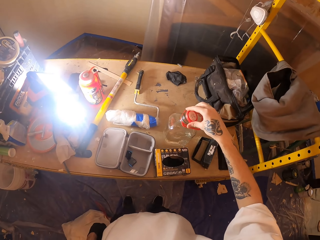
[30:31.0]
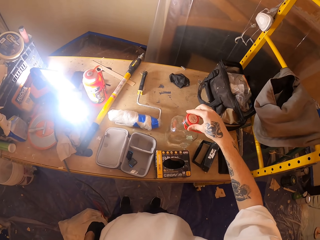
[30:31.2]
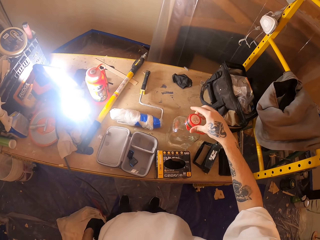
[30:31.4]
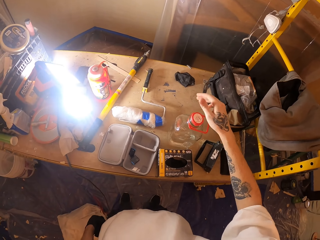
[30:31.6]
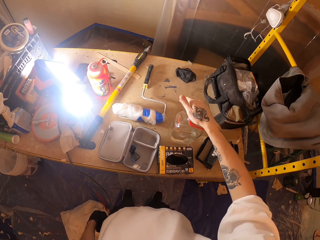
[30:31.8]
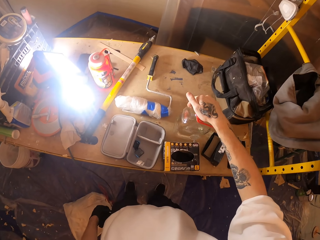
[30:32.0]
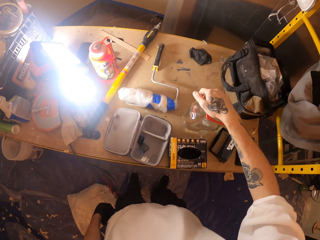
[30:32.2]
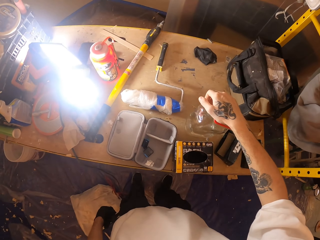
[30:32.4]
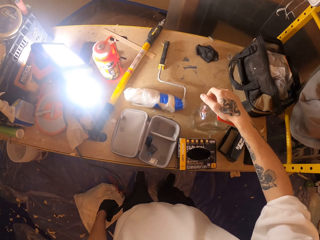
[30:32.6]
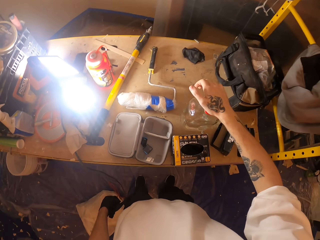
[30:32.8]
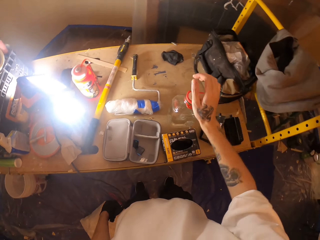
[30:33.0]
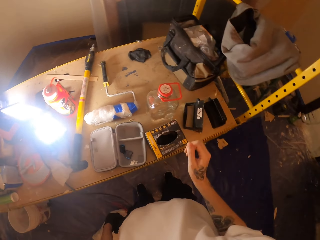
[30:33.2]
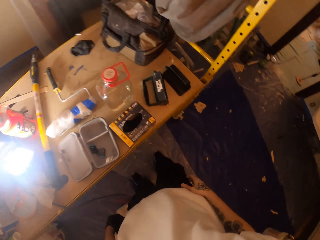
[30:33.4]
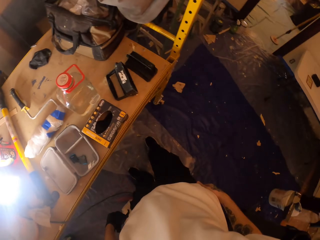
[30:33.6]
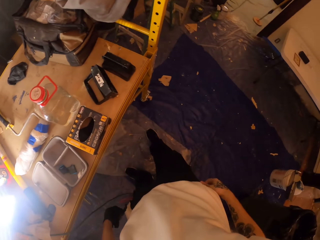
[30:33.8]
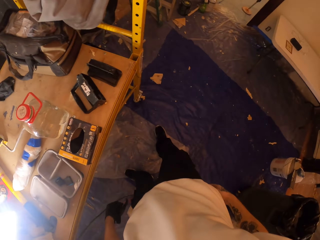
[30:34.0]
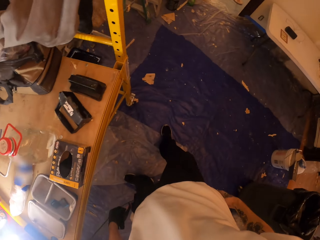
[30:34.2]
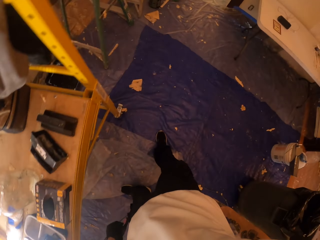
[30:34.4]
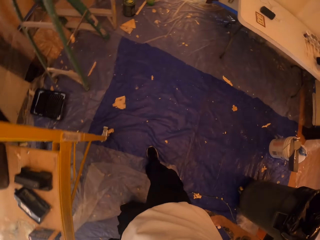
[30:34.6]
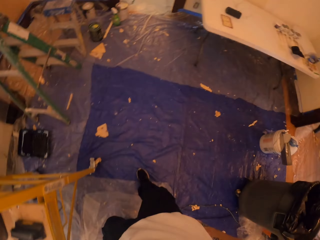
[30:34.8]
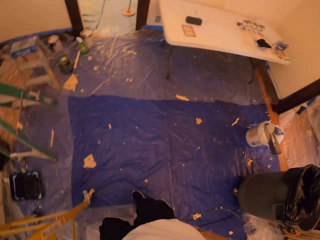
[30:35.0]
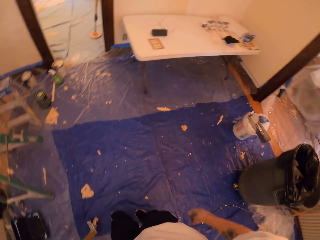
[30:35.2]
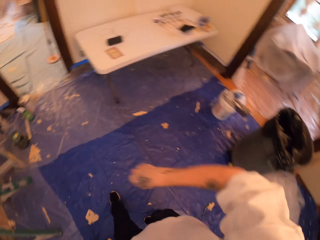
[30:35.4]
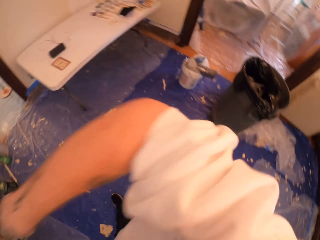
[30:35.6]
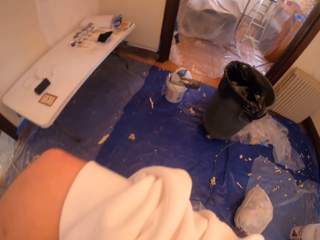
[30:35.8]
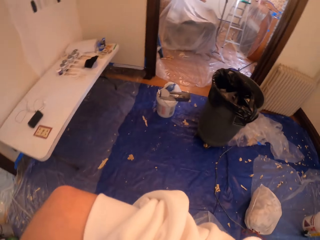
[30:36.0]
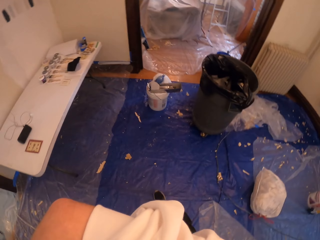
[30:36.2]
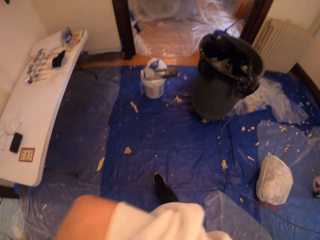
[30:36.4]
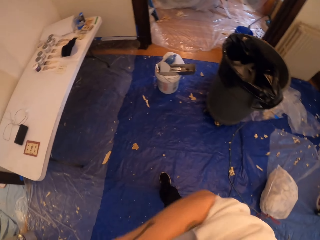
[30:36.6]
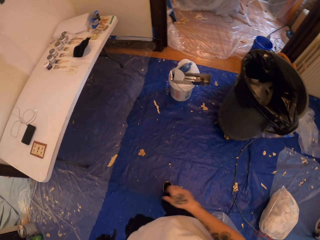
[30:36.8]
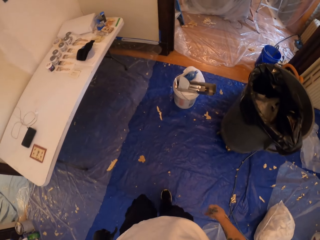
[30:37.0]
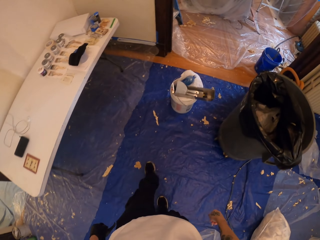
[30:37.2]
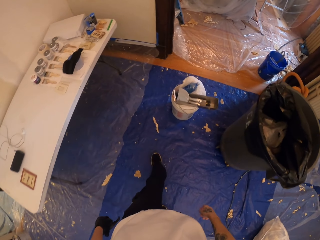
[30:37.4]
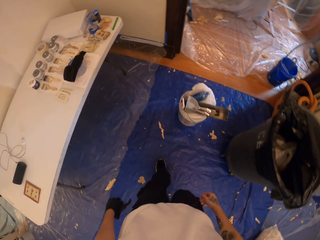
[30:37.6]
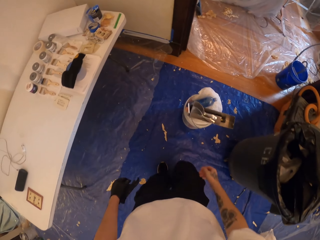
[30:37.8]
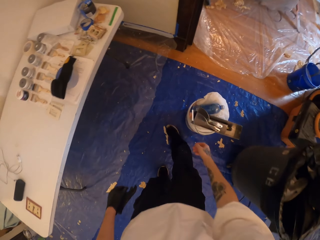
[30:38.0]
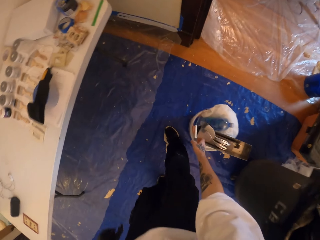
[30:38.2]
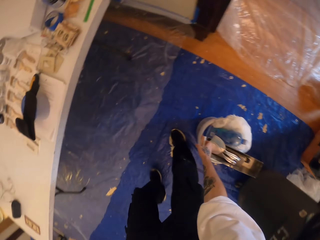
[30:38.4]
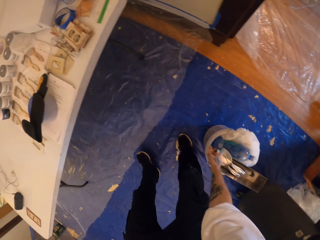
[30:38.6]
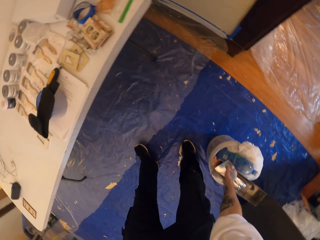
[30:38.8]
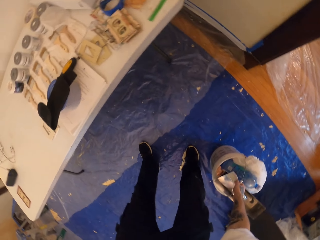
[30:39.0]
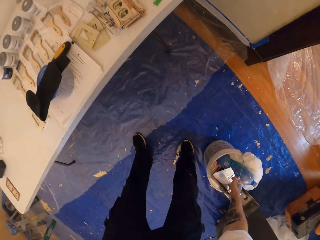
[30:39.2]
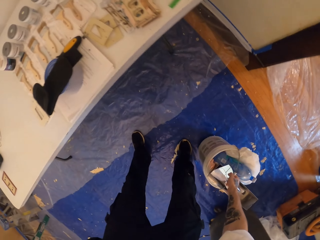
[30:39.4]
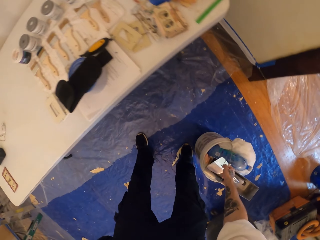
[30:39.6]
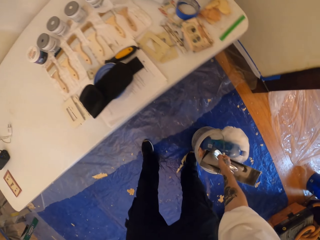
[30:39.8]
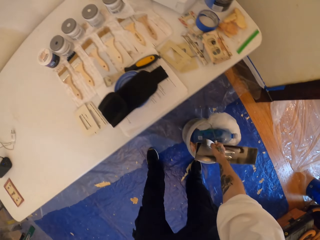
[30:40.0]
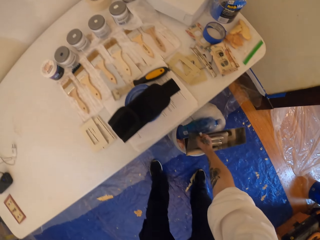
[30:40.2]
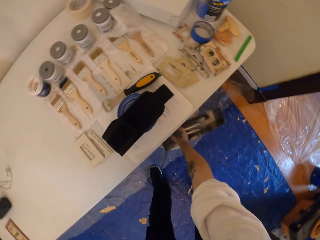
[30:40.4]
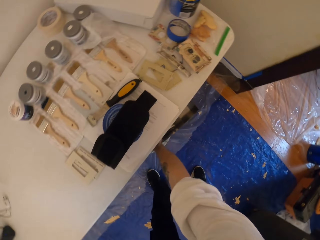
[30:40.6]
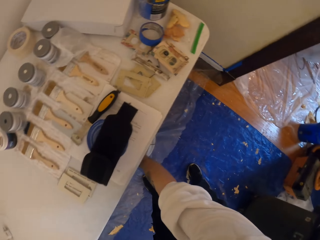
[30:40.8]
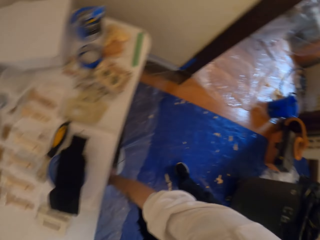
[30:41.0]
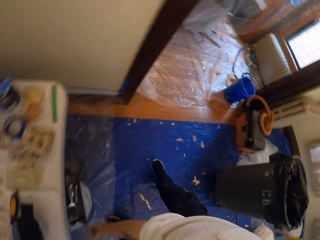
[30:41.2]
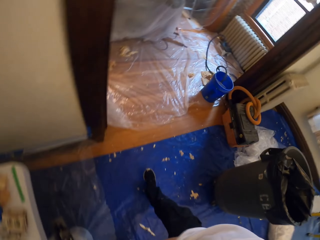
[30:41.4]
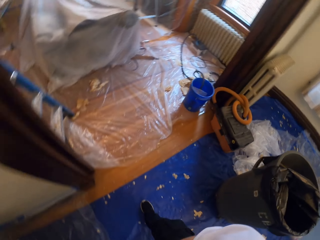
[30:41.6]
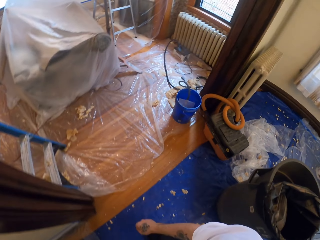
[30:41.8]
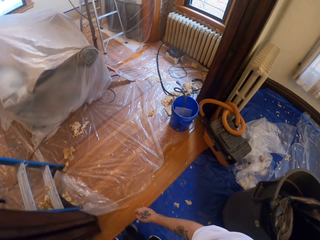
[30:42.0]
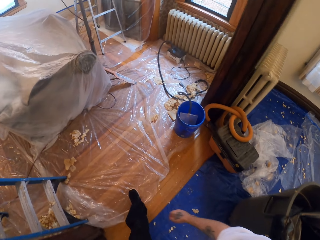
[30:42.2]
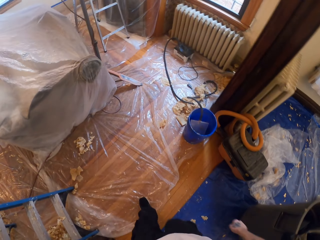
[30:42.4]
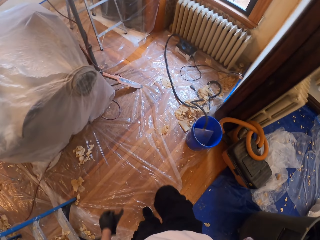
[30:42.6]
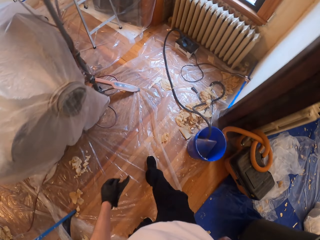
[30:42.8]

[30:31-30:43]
The camera wearer covers the bottle with a cap. They hold the plastic basket. They put the bucket under the table.

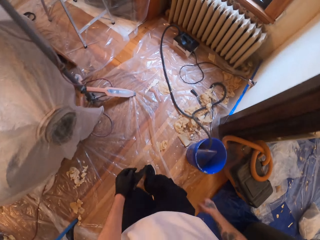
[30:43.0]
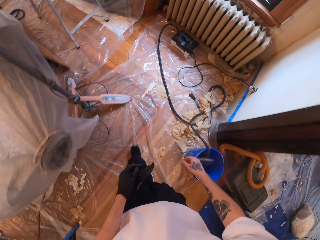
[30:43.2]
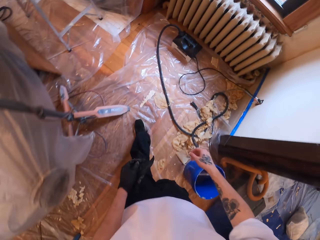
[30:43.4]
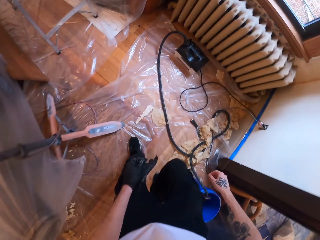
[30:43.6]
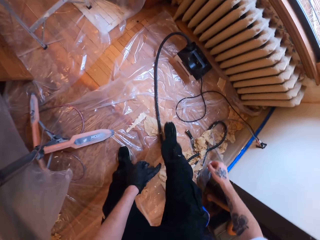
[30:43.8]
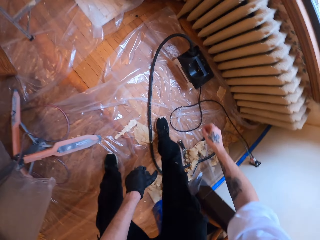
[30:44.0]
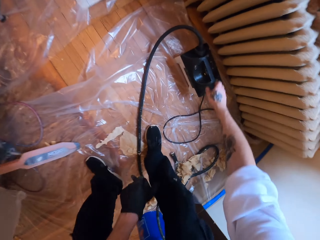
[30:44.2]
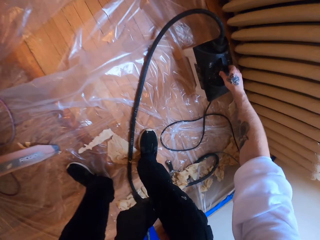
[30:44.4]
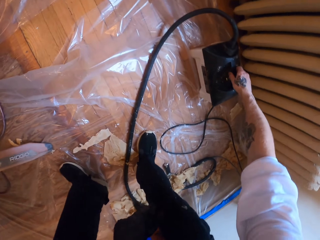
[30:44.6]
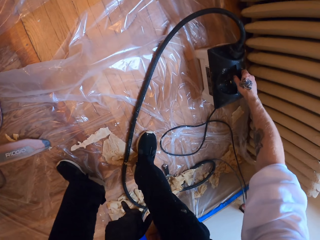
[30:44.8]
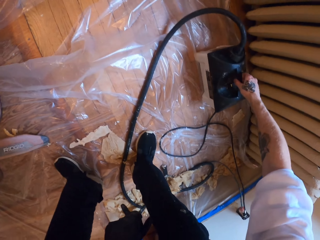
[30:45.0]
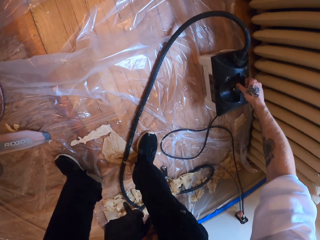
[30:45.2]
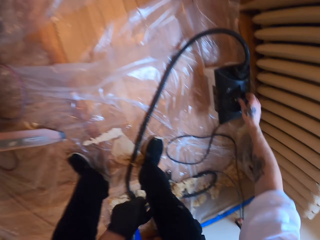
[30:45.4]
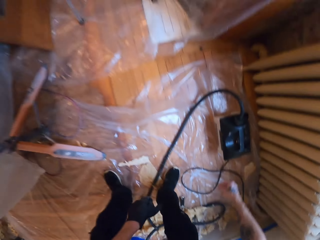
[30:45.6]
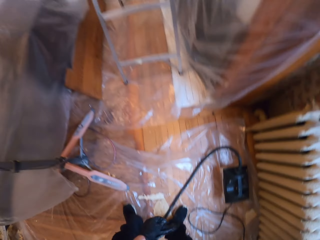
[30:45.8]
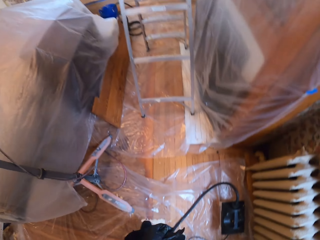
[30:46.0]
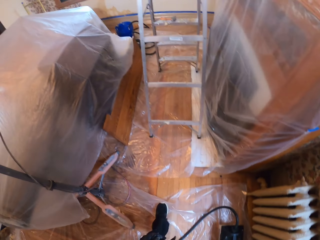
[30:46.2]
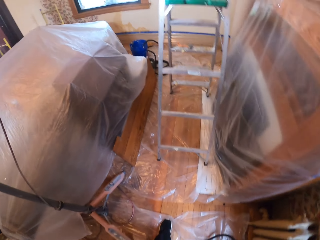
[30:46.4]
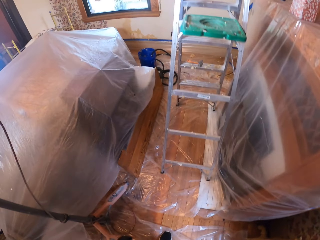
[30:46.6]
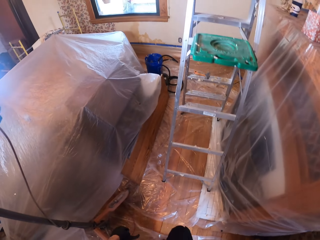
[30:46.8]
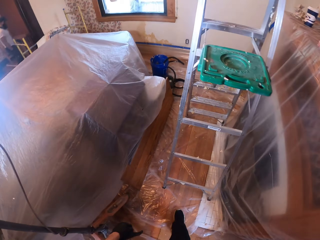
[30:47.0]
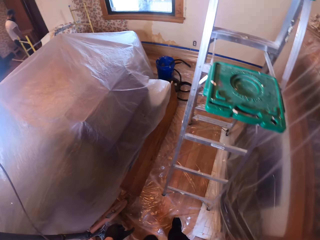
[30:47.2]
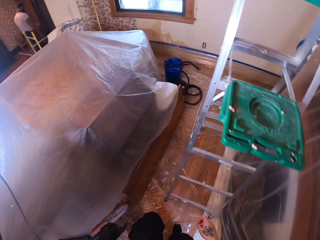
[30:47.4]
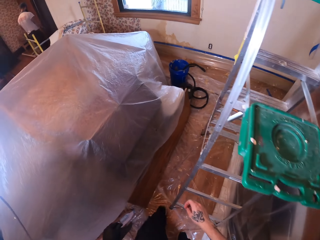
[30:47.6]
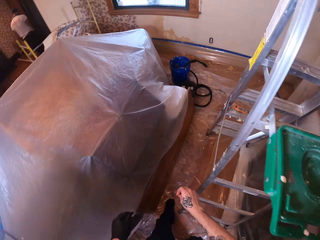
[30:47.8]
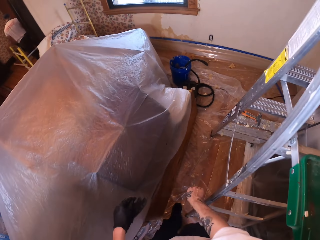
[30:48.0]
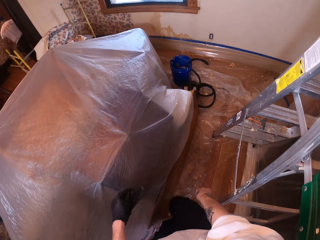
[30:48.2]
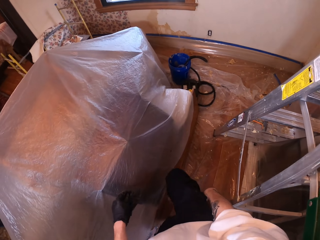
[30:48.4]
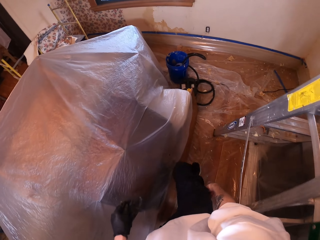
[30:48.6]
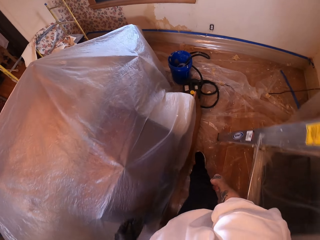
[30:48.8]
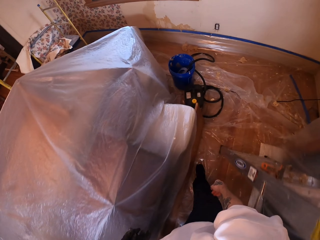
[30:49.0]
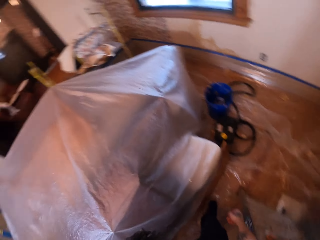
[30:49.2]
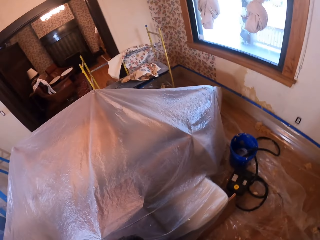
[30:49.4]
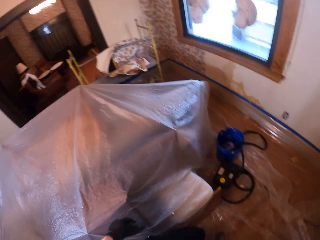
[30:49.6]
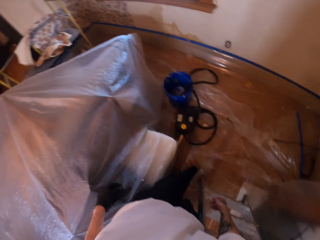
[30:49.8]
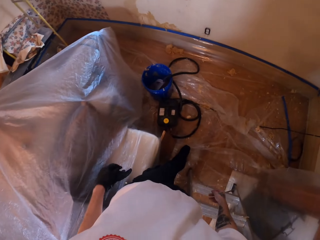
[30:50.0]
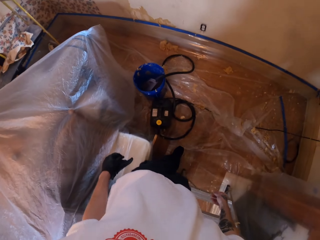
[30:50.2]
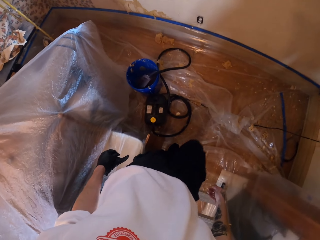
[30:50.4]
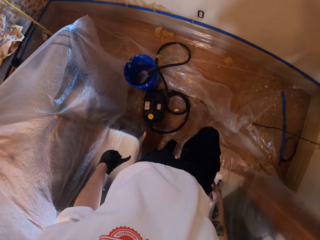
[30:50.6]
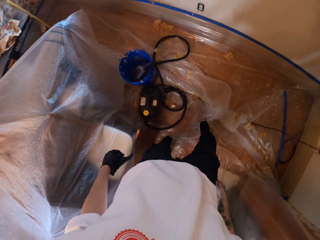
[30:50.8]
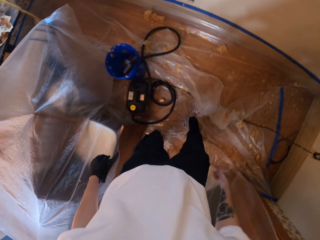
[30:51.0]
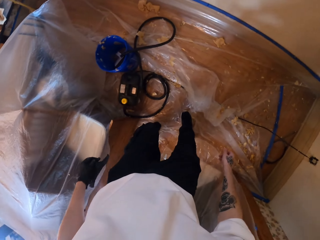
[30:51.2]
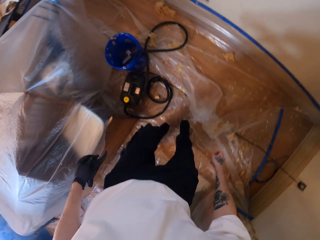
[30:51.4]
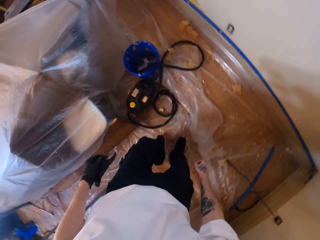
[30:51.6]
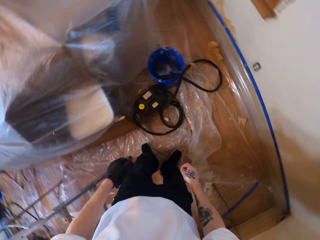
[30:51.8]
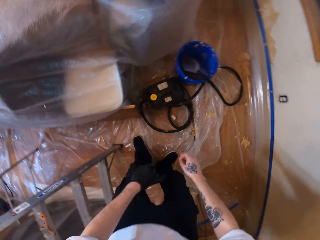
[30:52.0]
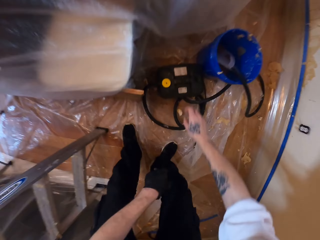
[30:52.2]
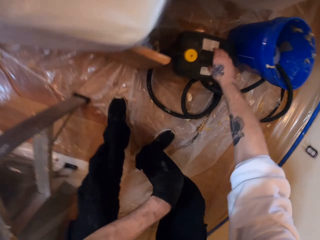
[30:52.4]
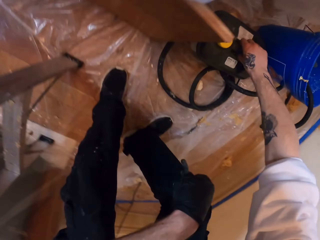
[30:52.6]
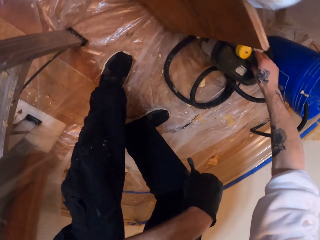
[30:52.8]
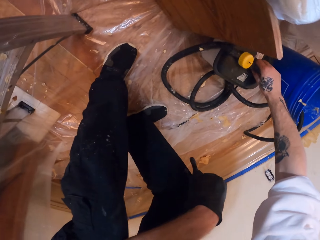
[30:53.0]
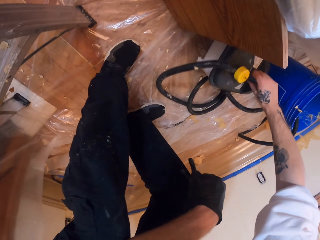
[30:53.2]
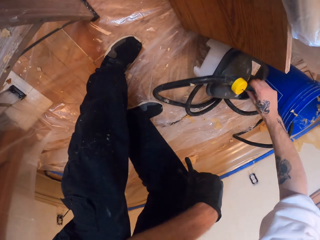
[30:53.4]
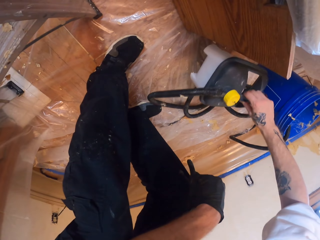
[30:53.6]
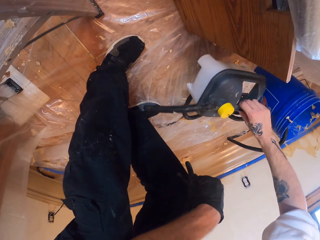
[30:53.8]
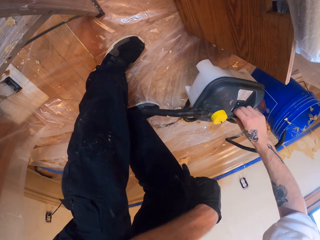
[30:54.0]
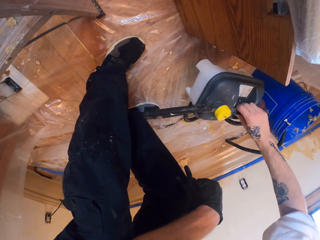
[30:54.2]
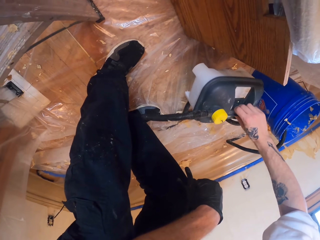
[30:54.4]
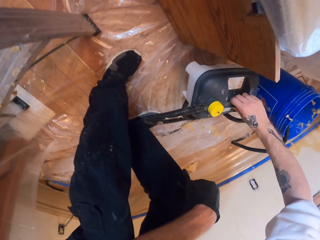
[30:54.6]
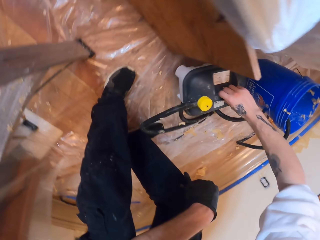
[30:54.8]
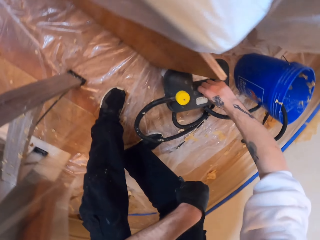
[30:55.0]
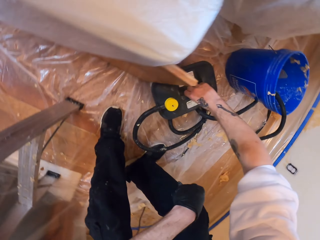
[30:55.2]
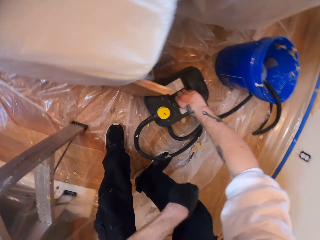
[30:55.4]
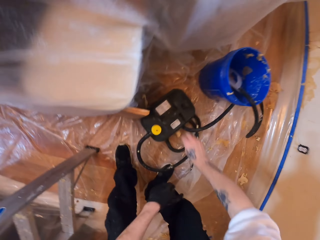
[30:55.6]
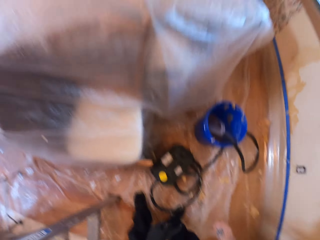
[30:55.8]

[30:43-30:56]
The camera wearer shakes the electric roller machine. They move to the other side of the room.
